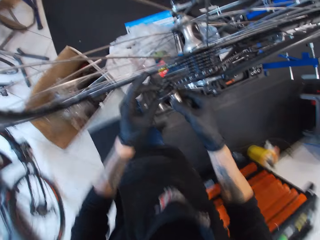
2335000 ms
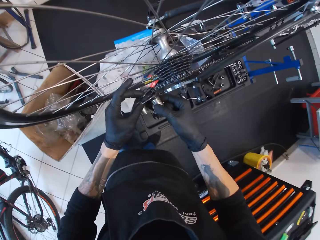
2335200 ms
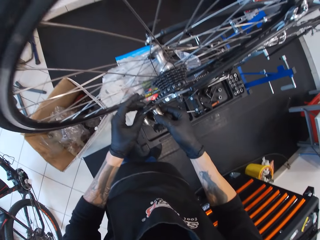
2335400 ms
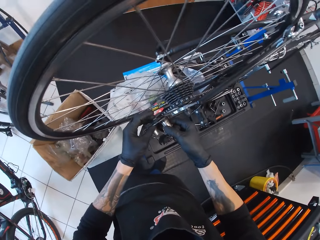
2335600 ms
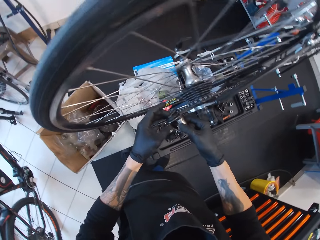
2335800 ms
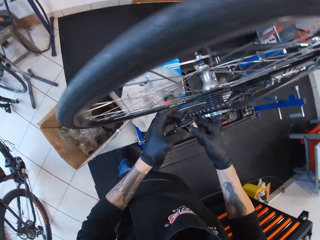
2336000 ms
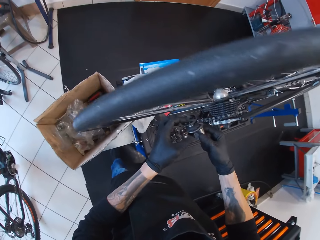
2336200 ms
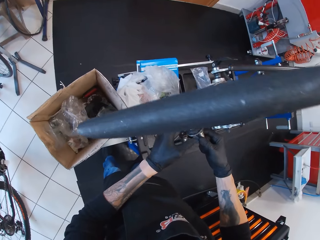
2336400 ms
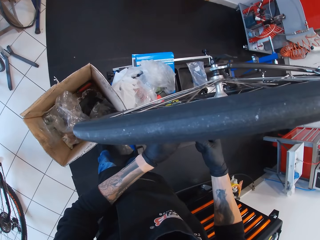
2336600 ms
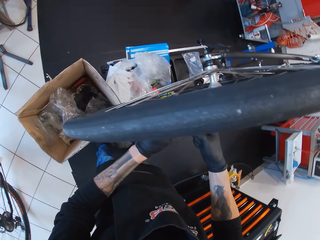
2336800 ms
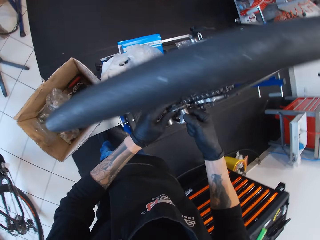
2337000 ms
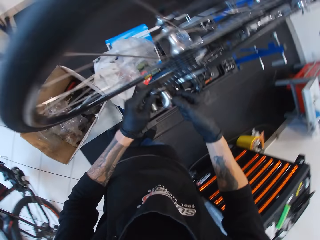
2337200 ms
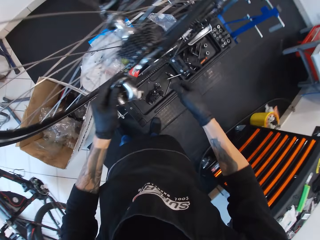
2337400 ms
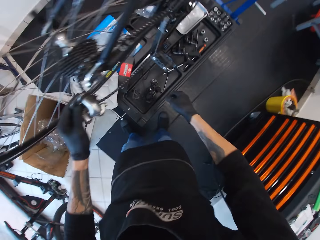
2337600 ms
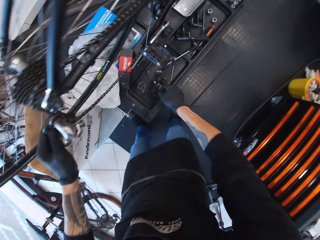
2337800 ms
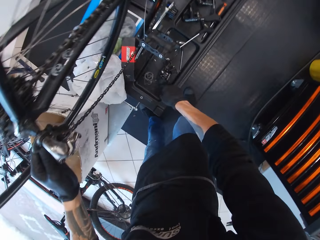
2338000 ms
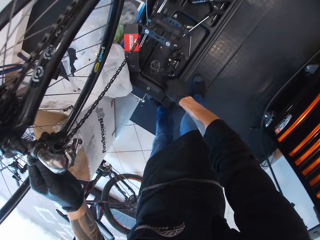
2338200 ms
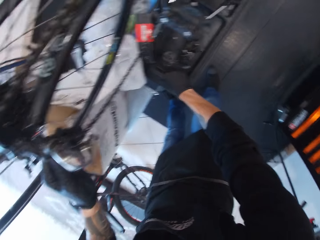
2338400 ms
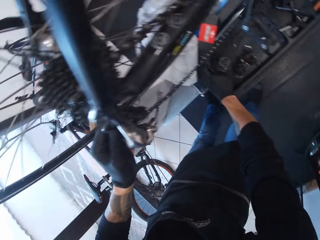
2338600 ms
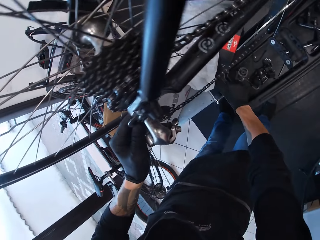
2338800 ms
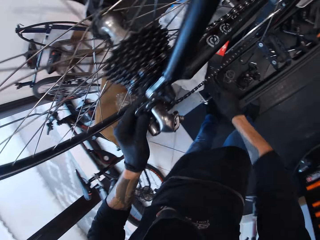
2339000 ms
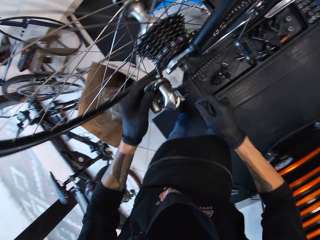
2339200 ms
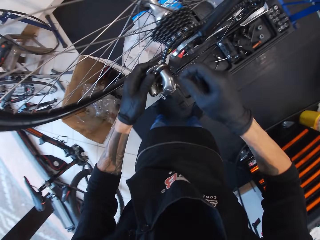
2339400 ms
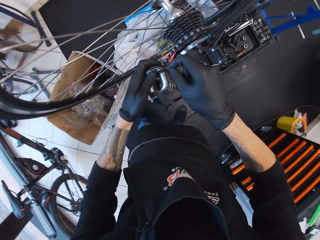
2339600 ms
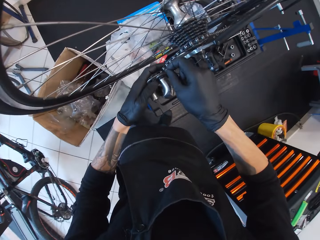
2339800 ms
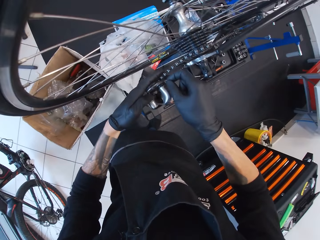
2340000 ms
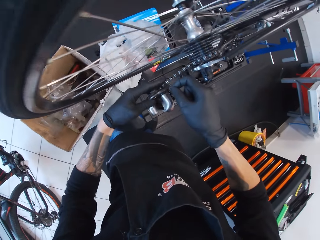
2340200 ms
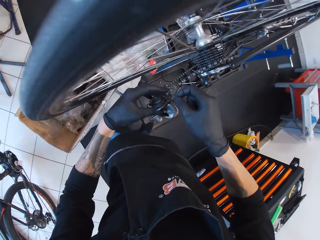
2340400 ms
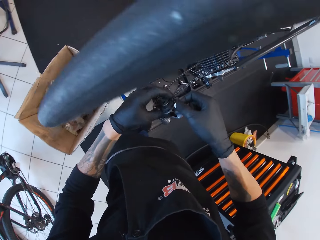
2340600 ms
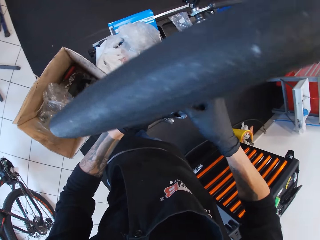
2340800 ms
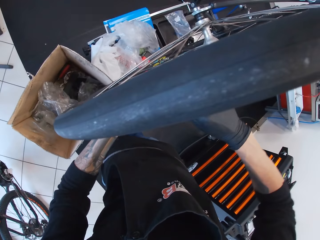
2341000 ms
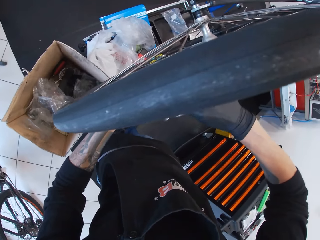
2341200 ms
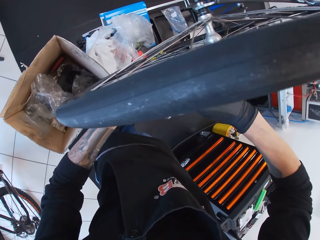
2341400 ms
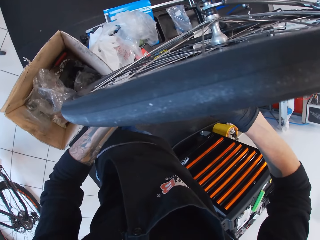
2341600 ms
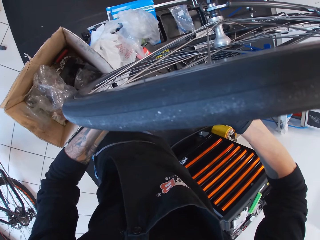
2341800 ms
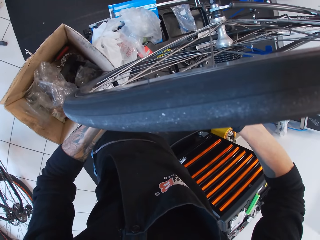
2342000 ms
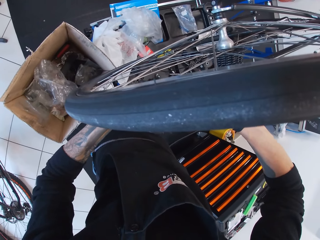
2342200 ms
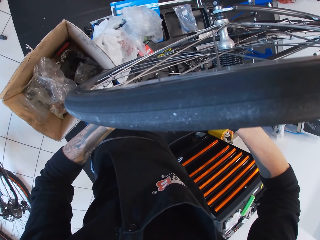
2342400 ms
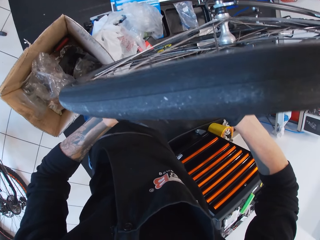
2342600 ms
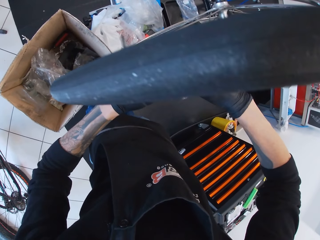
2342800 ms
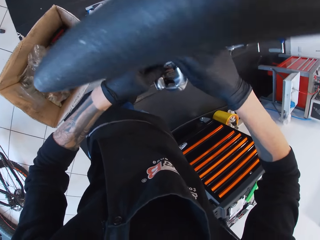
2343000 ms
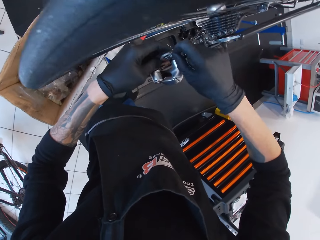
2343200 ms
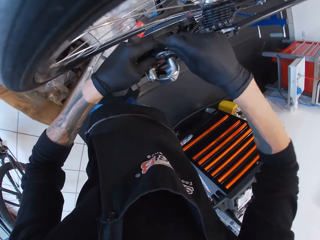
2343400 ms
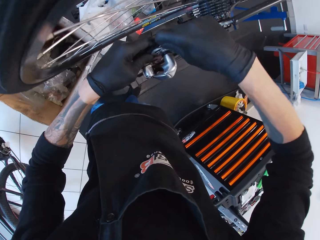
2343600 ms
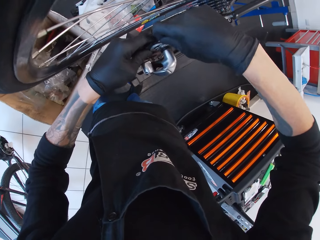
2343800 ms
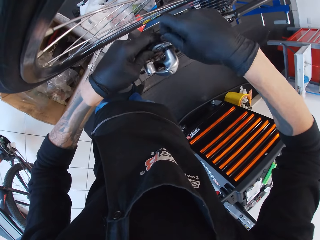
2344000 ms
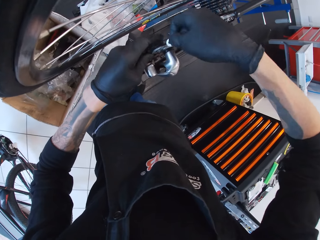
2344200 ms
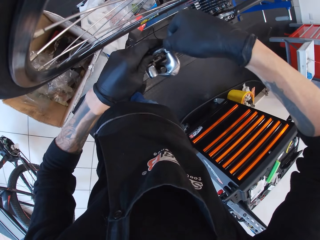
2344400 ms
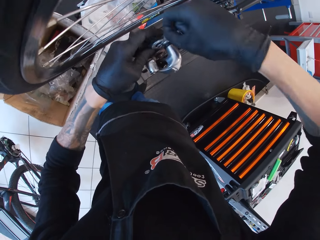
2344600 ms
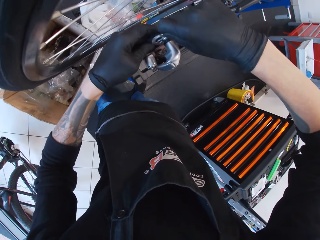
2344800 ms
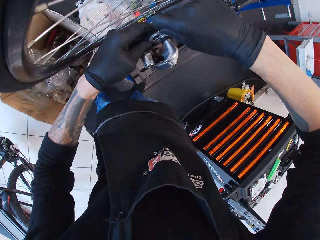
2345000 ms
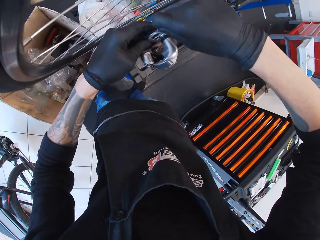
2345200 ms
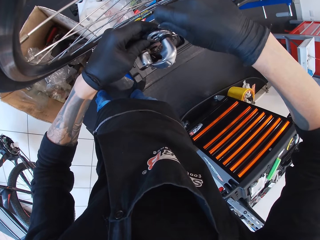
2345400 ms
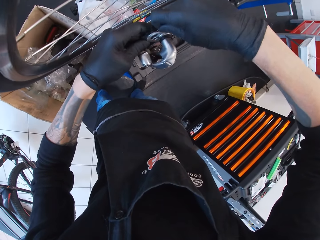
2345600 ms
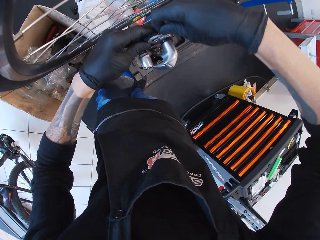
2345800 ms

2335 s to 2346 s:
The camera wearer holds the rear derailleur. They pick something. They fix the rear derailleur with hands.

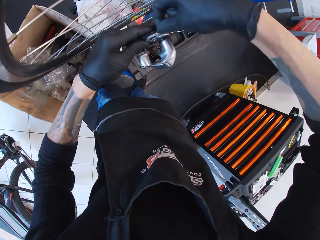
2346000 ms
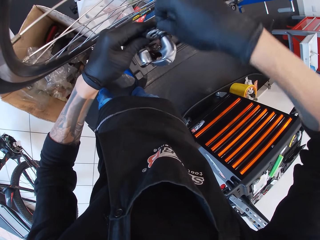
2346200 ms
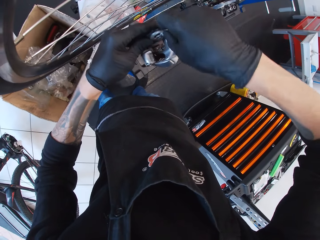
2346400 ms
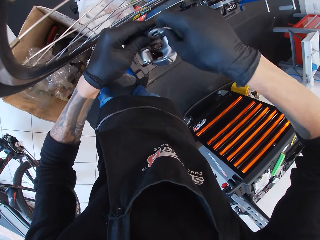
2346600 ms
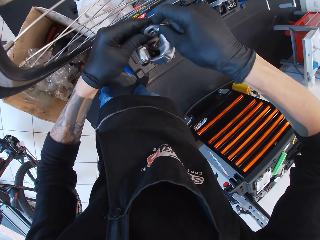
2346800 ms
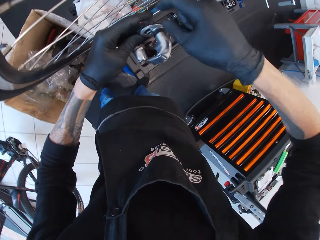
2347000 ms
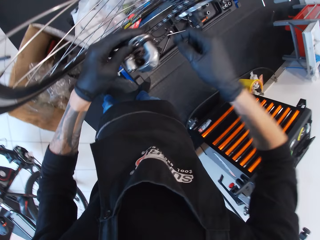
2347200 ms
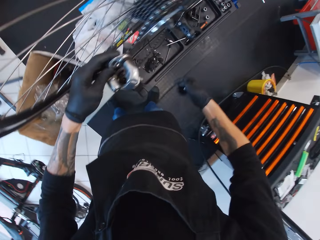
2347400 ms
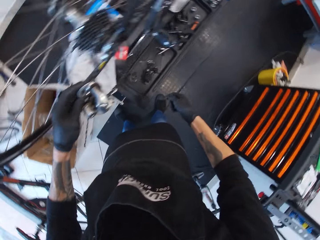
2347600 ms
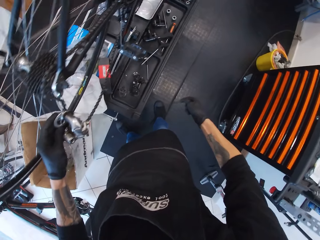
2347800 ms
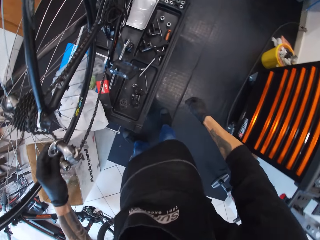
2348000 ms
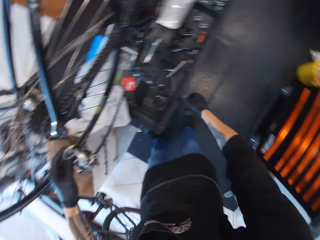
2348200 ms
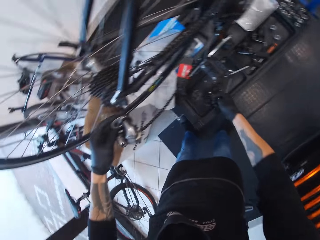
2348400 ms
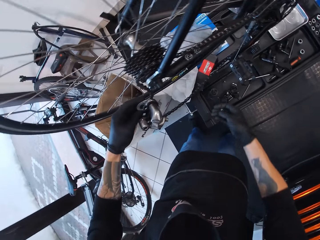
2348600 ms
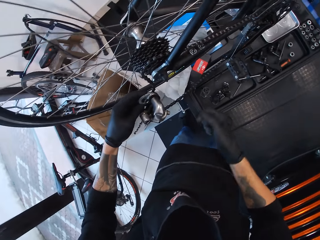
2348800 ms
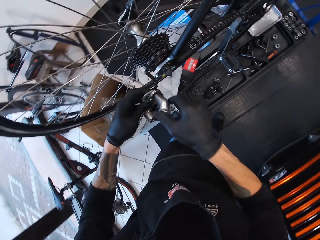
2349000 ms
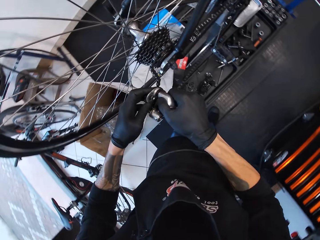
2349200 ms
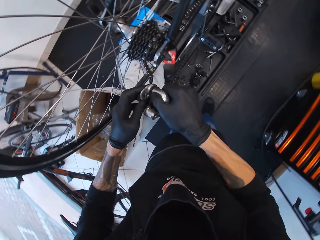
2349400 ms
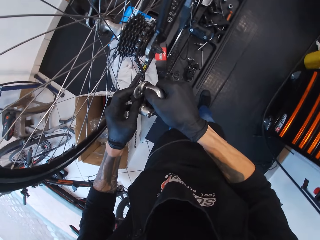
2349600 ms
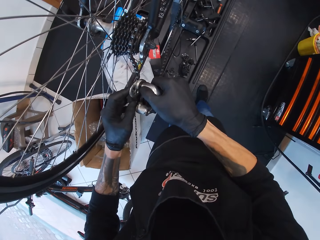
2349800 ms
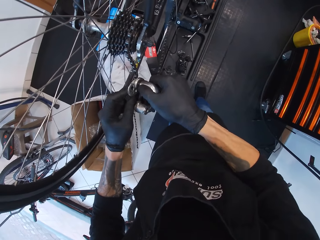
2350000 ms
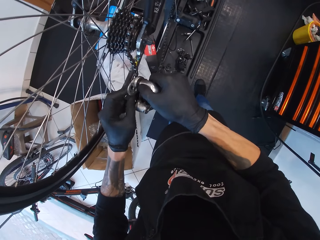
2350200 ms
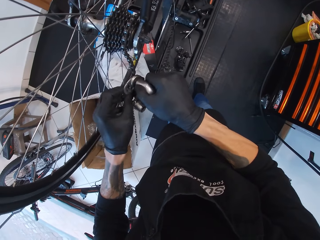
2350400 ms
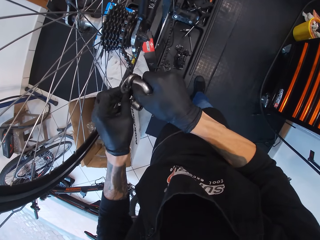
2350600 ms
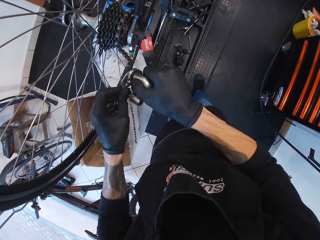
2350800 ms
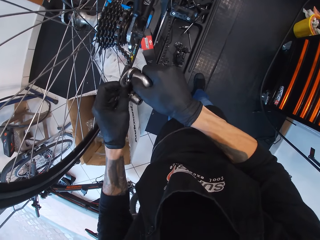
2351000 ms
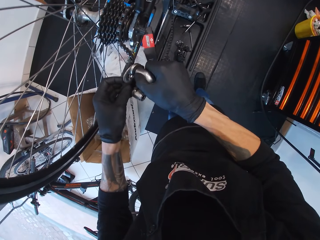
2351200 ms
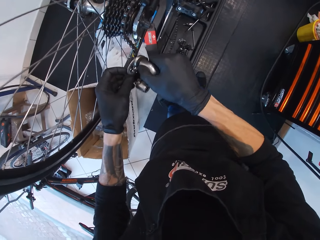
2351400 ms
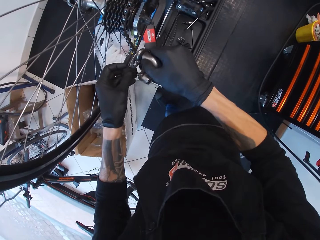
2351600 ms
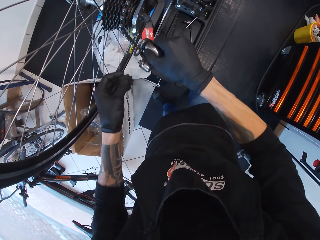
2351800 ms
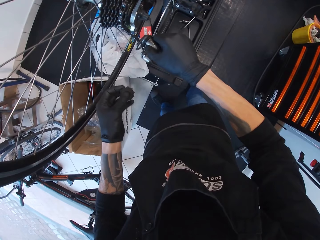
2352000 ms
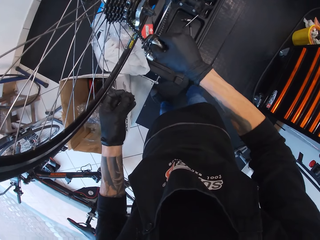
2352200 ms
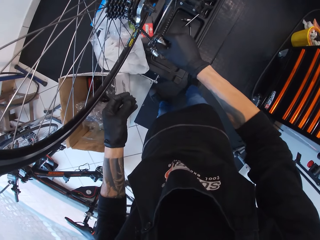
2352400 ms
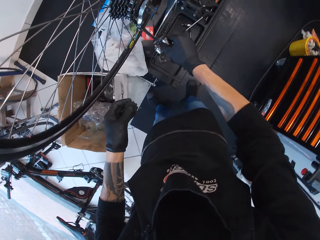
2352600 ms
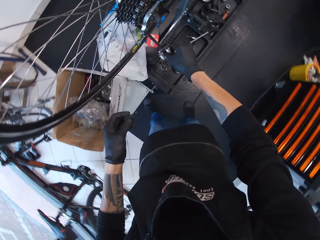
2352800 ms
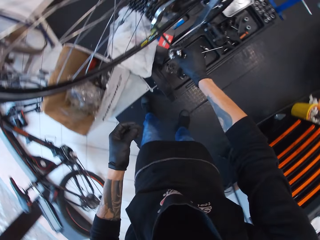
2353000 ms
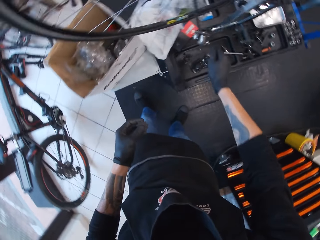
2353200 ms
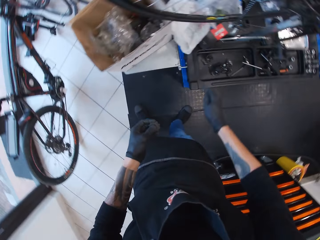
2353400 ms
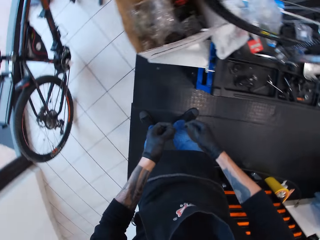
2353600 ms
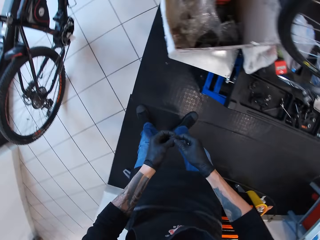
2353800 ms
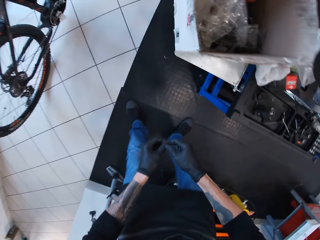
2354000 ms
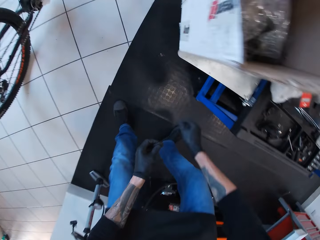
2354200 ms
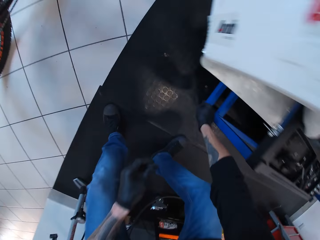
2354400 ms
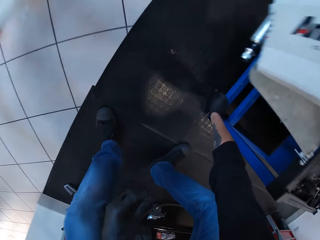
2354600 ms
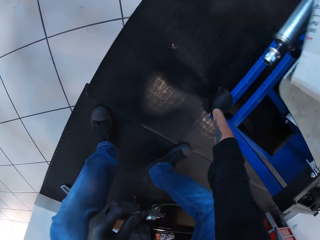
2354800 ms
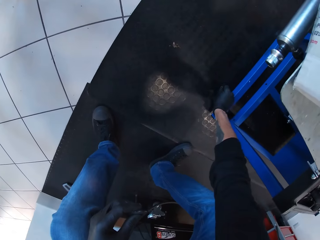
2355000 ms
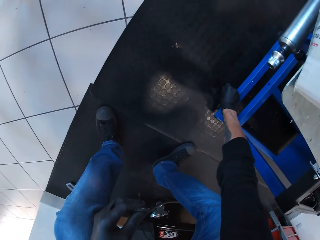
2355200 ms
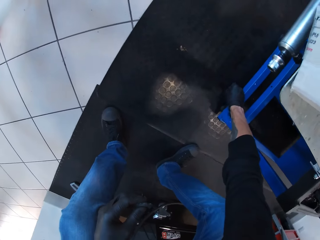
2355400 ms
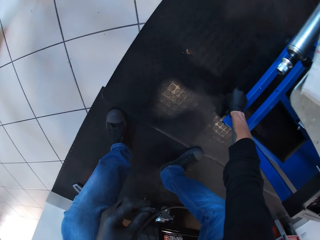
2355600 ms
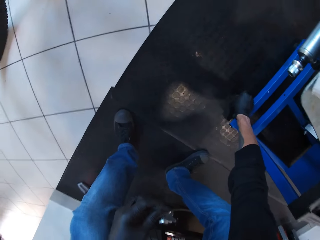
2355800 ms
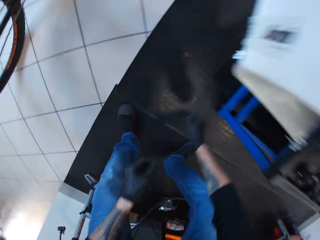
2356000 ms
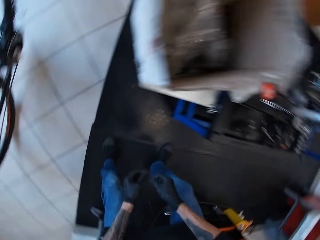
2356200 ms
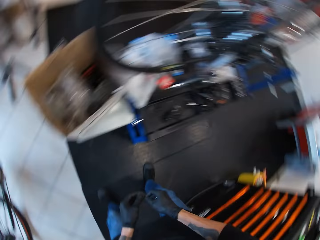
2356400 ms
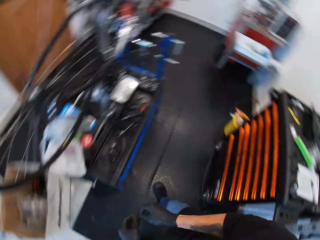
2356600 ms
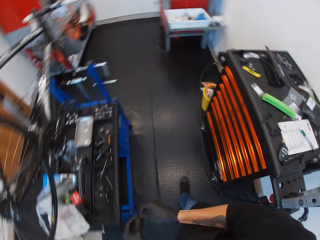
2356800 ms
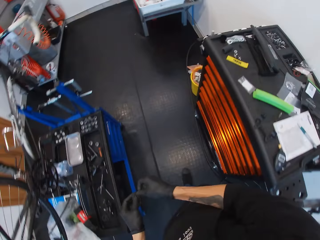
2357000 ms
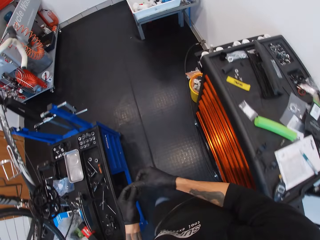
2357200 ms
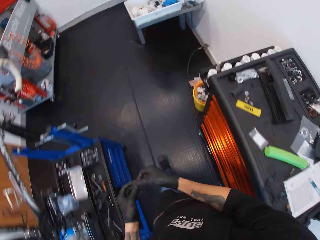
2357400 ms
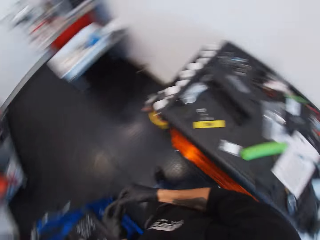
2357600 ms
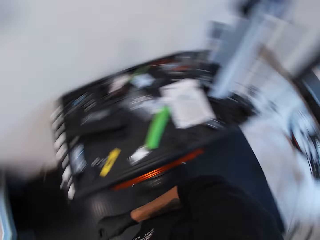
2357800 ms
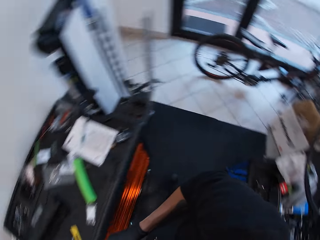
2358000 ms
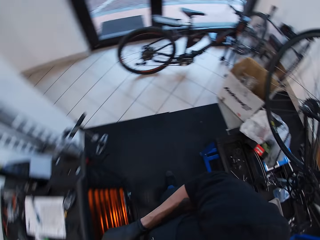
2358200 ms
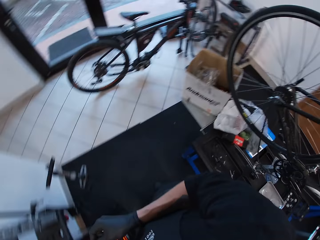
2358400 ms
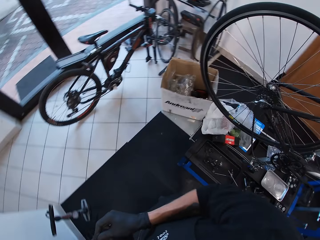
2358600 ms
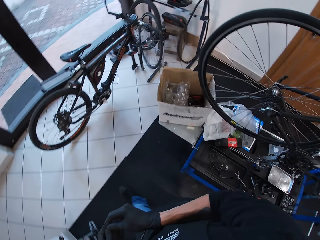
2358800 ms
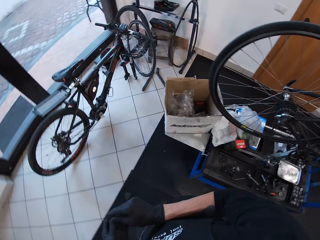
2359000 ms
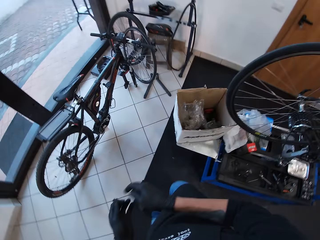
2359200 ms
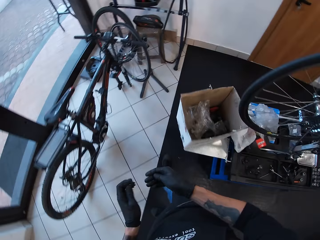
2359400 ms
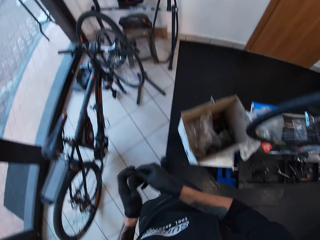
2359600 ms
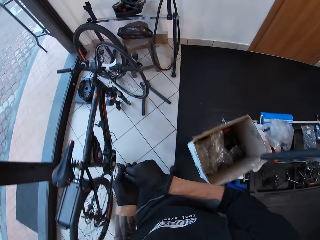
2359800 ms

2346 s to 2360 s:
The camera wearer places something down. They fix the rear derailleur with hands. They place the rear derailleur down. They pick something. They walk around.
